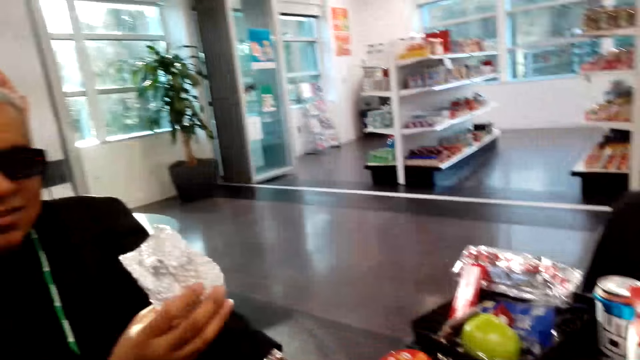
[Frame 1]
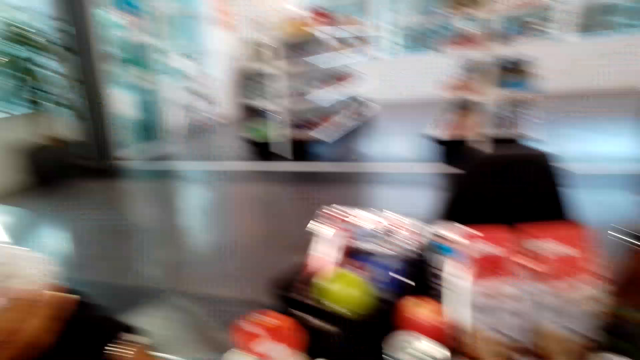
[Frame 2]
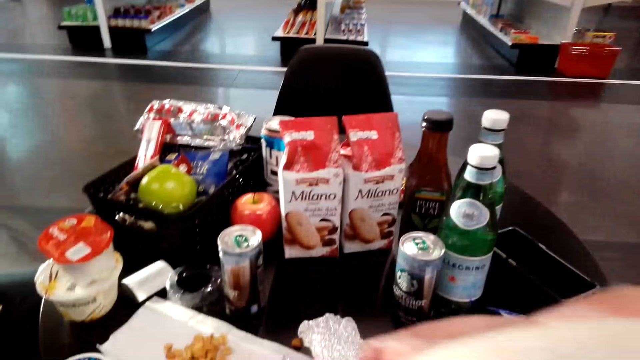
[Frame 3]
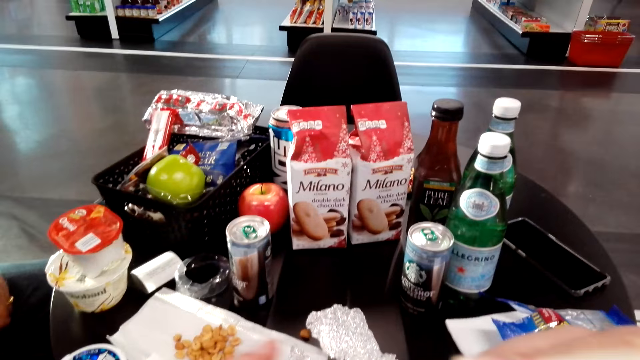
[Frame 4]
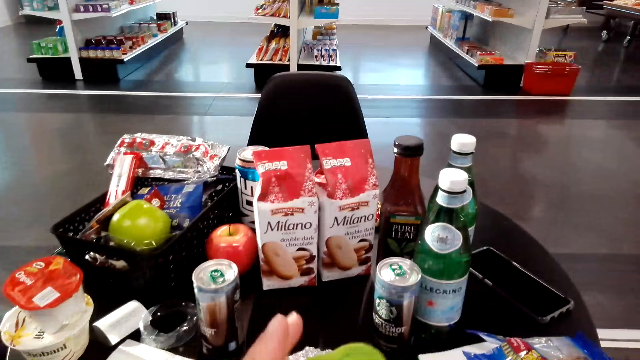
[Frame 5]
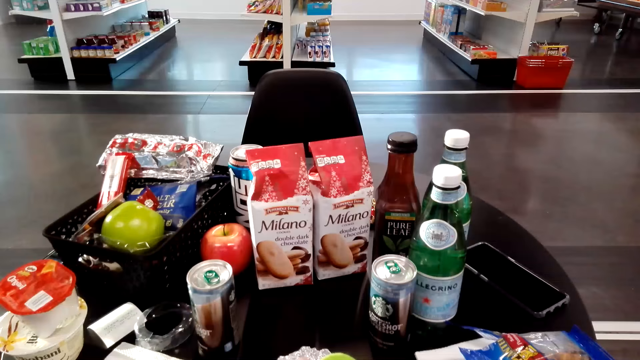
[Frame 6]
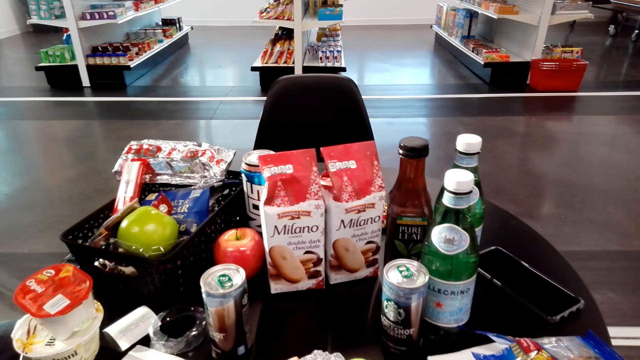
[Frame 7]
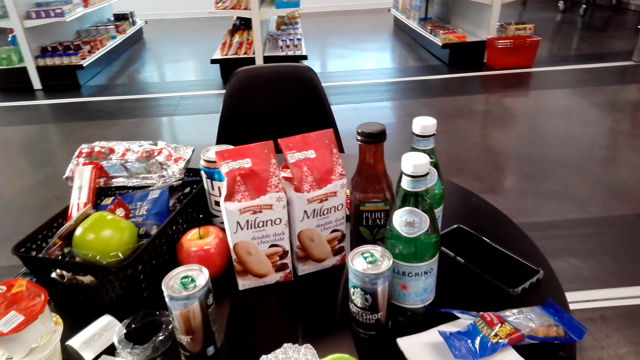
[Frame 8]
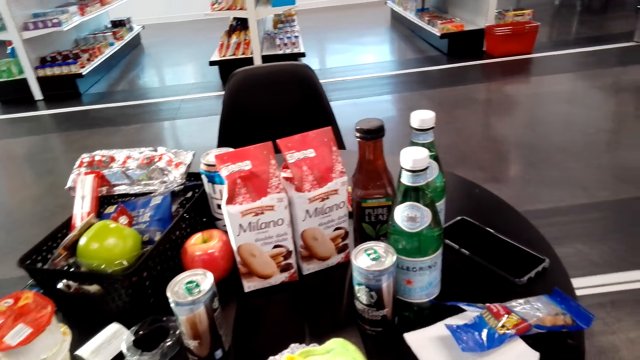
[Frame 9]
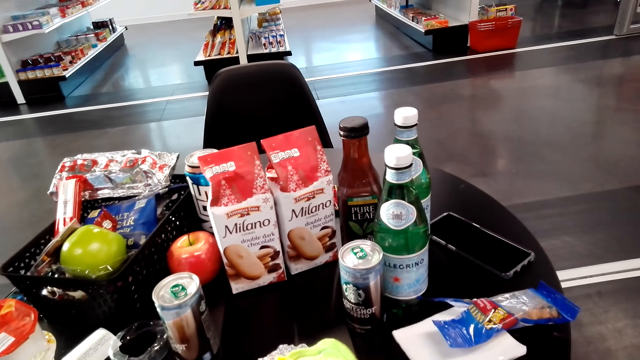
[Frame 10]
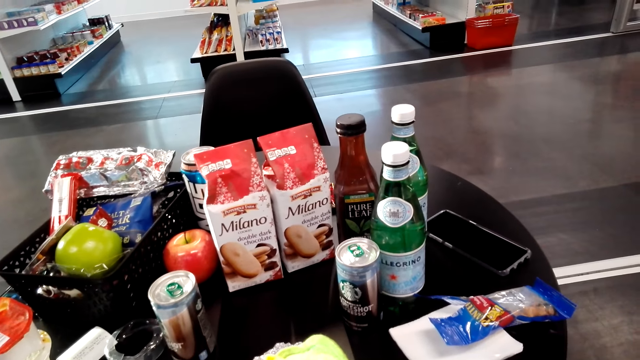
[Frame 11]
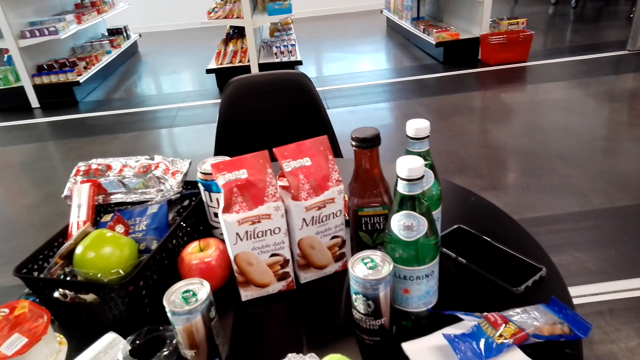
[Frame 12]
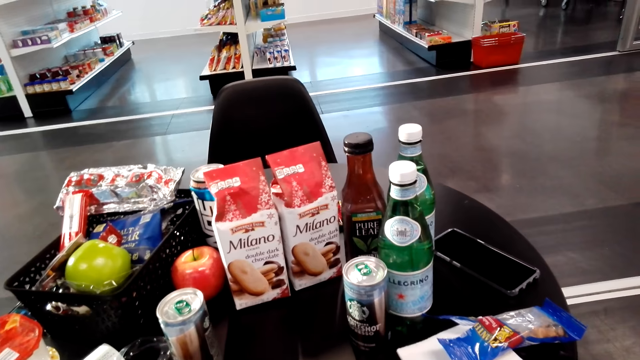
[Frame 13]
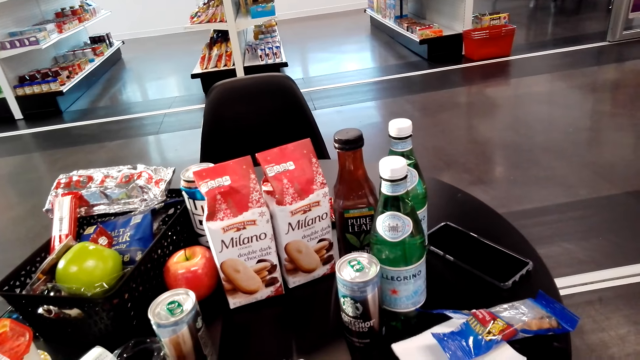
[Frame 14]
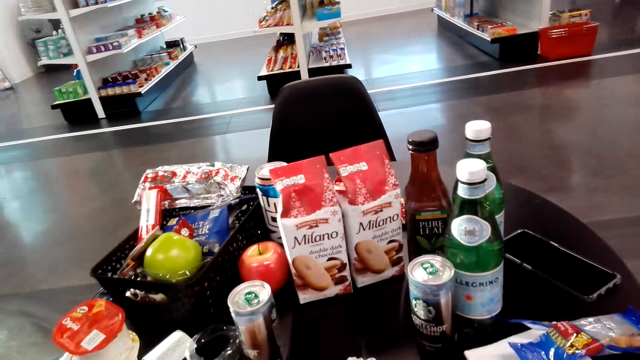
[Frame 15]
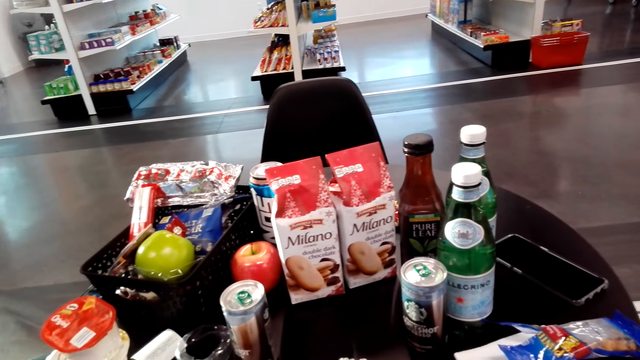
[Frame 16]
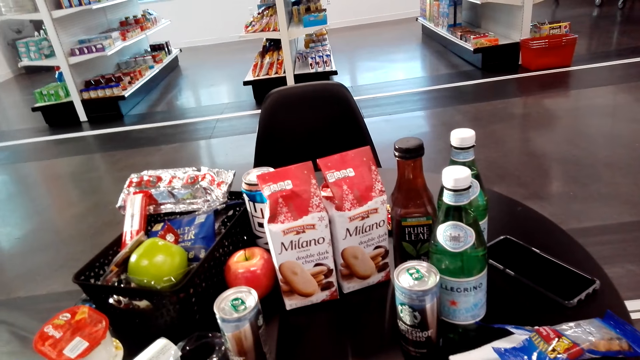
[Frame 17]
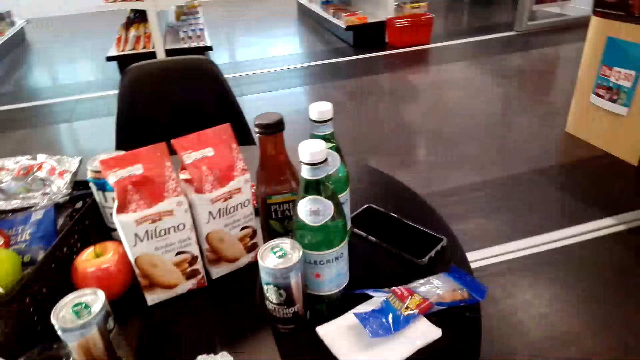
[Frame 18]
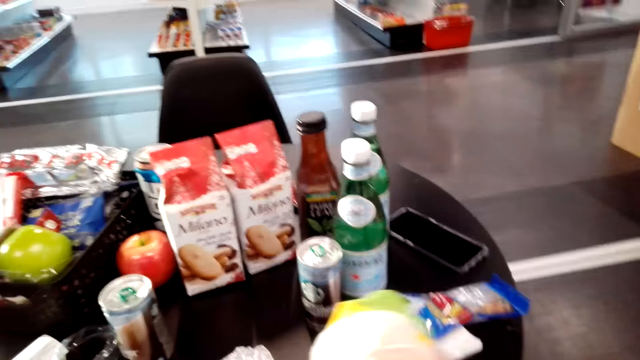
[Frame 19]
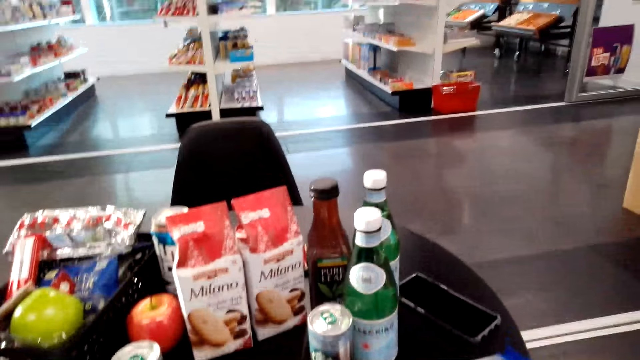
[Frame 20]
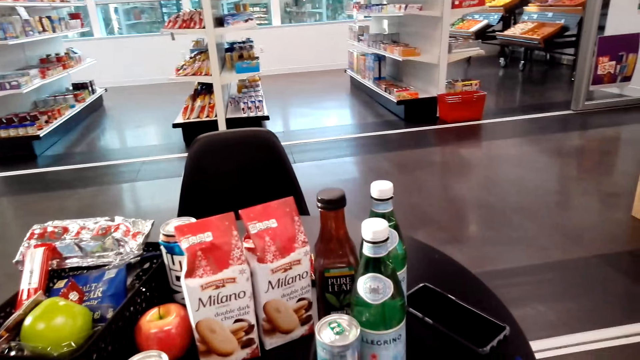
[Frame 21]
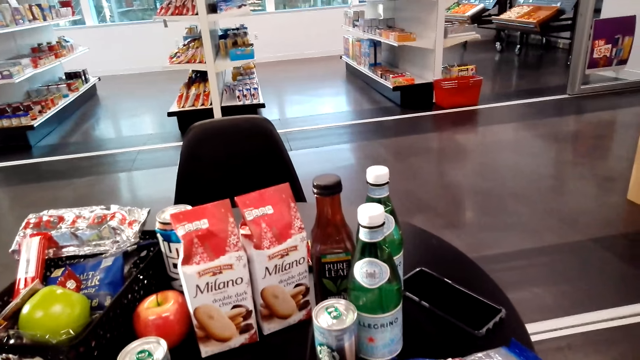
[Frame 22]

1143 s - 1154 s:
A man holds something with his hands. The camera wearer talks to the man. She holds something with her hands. She looks around. She sits on the chair on the floor.

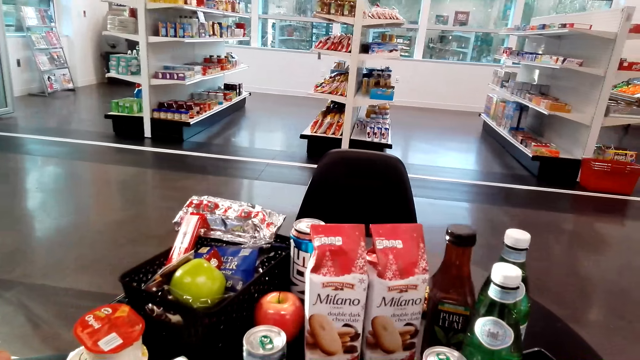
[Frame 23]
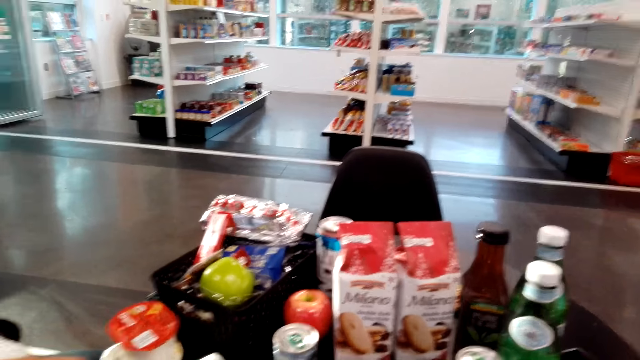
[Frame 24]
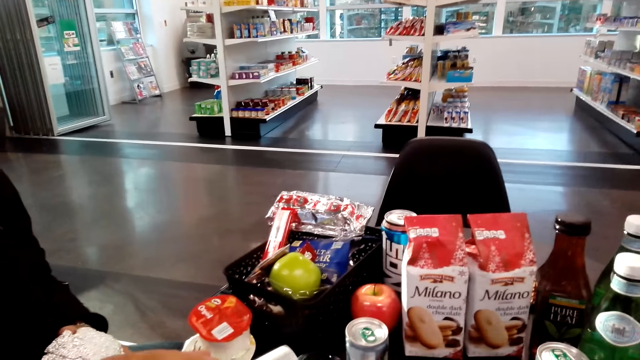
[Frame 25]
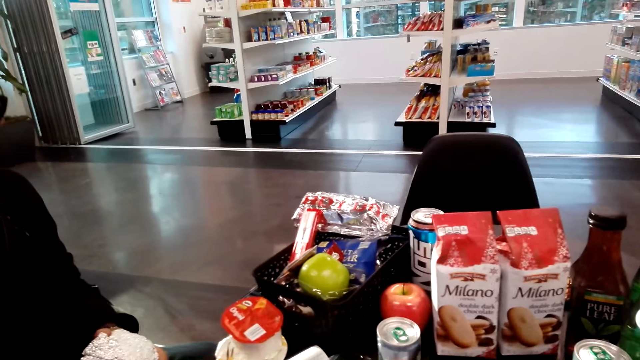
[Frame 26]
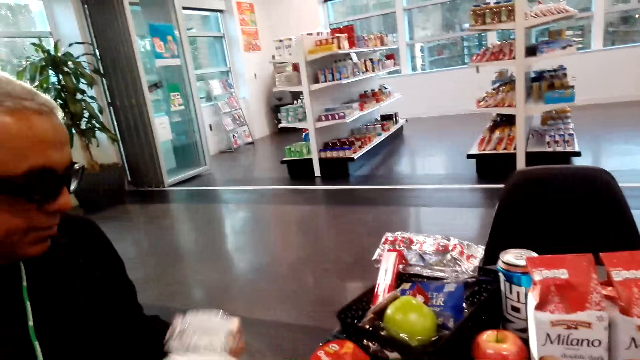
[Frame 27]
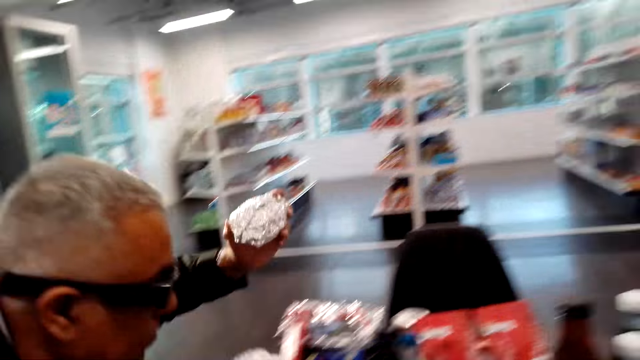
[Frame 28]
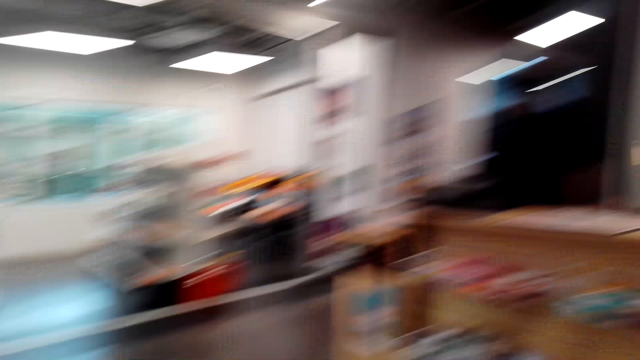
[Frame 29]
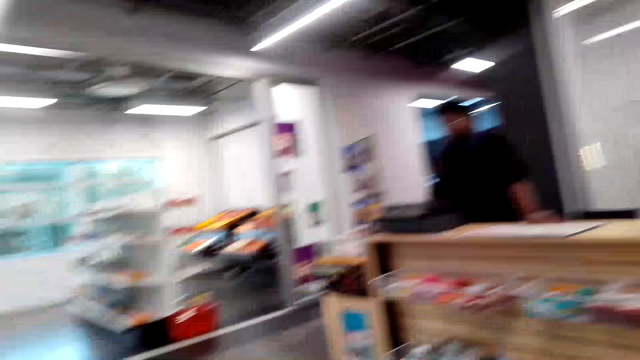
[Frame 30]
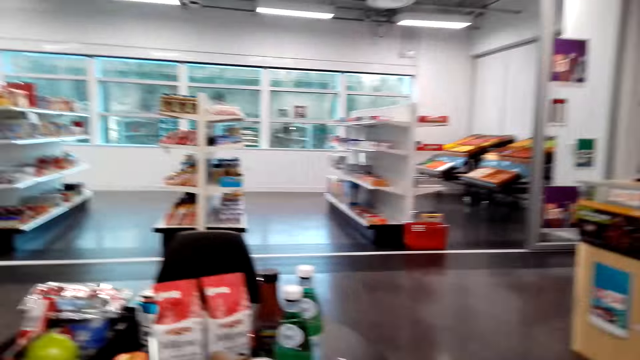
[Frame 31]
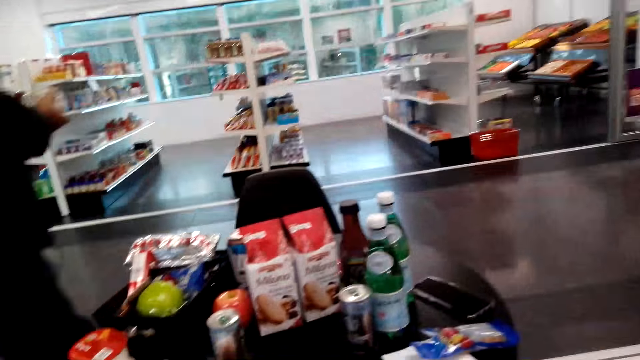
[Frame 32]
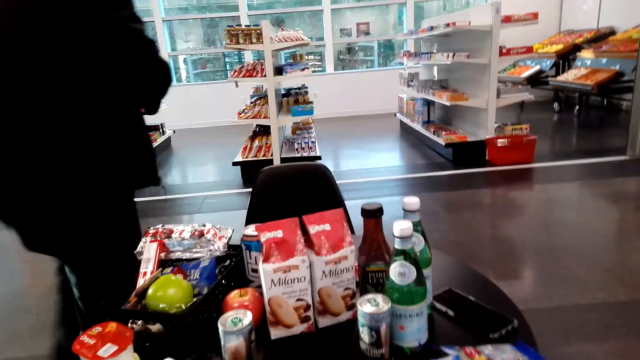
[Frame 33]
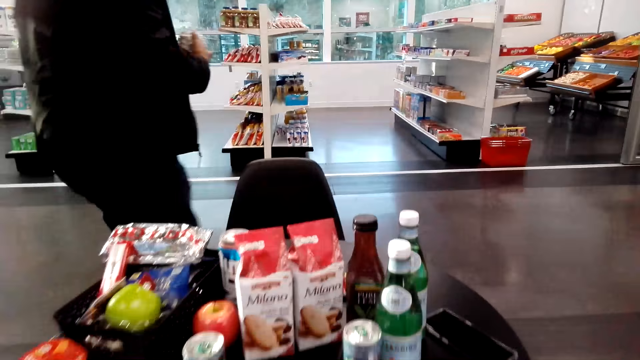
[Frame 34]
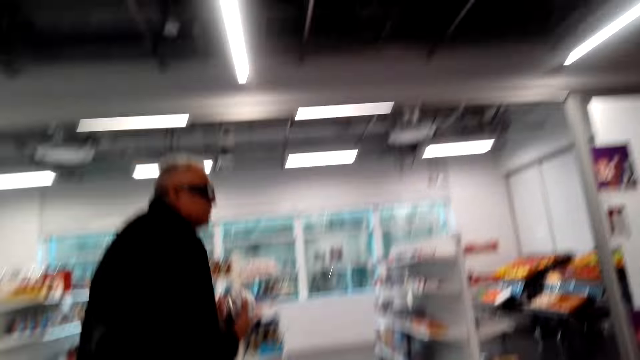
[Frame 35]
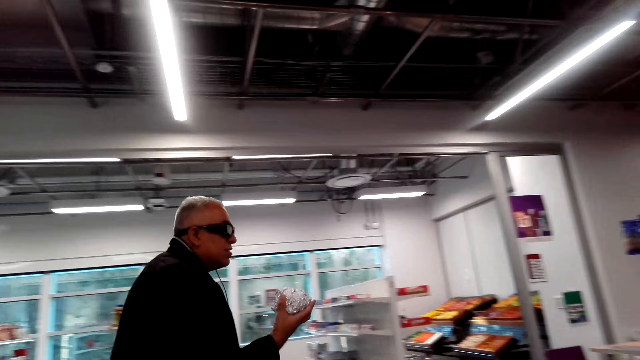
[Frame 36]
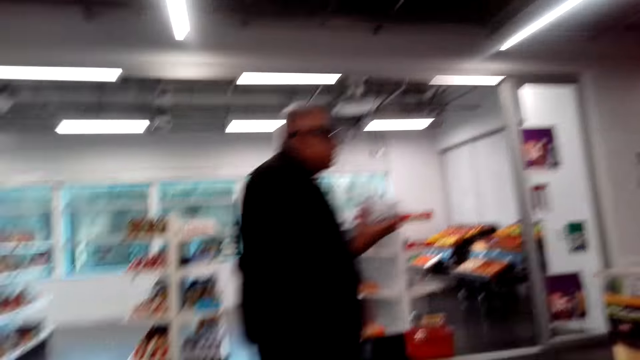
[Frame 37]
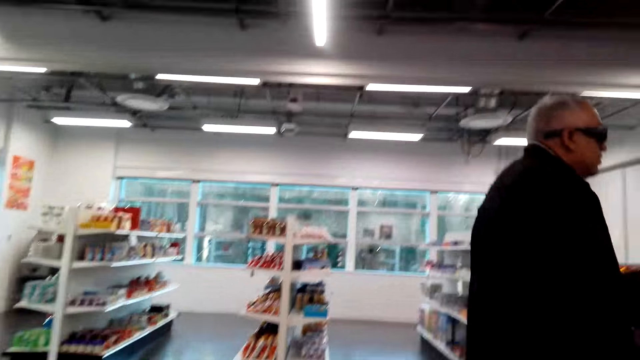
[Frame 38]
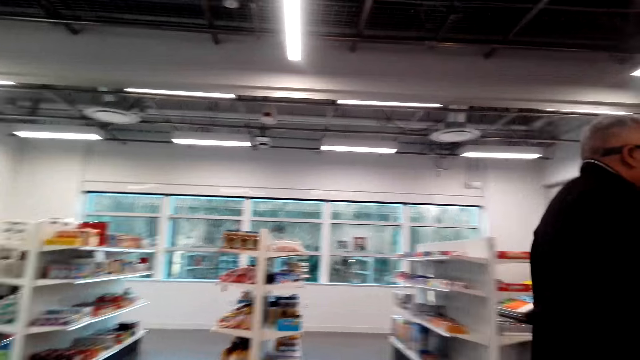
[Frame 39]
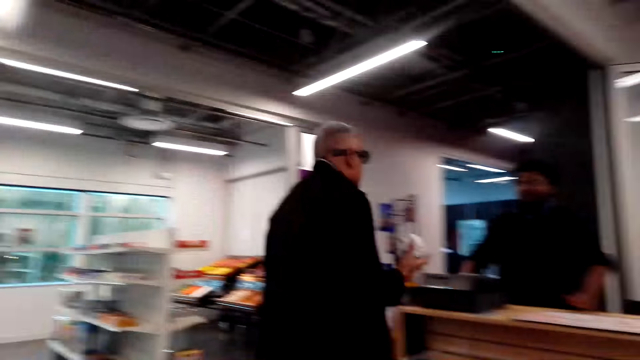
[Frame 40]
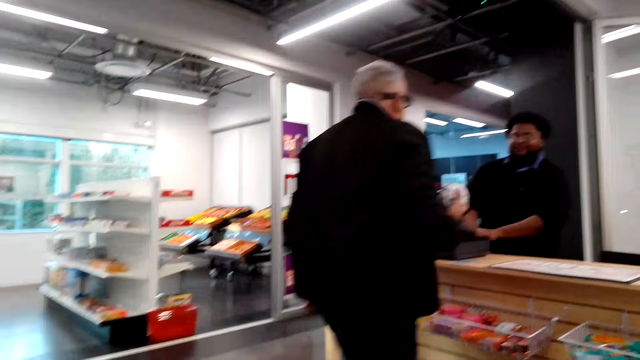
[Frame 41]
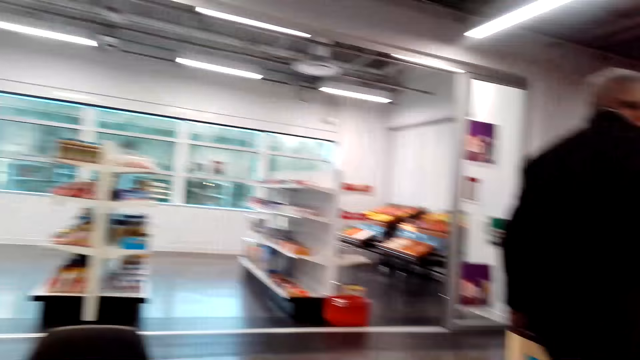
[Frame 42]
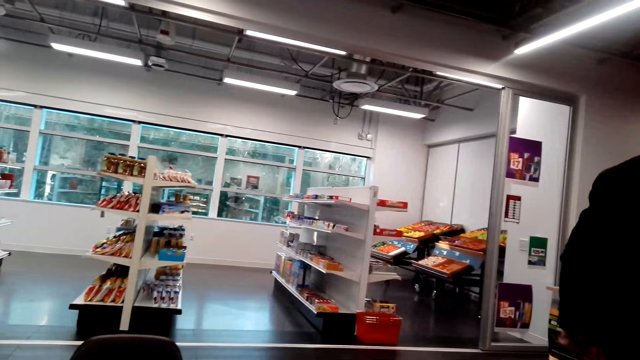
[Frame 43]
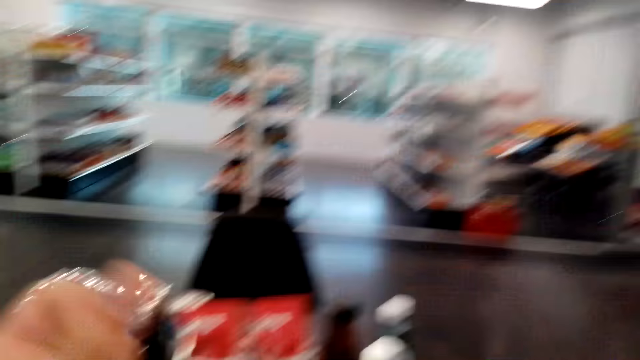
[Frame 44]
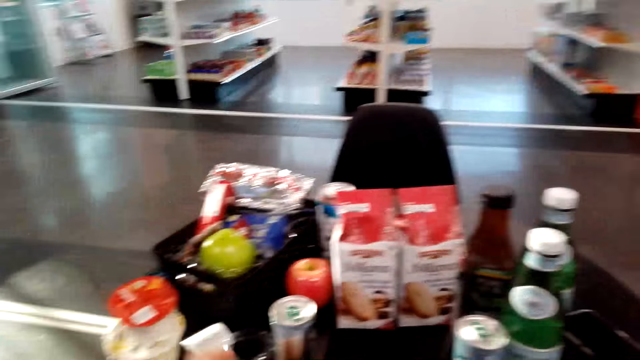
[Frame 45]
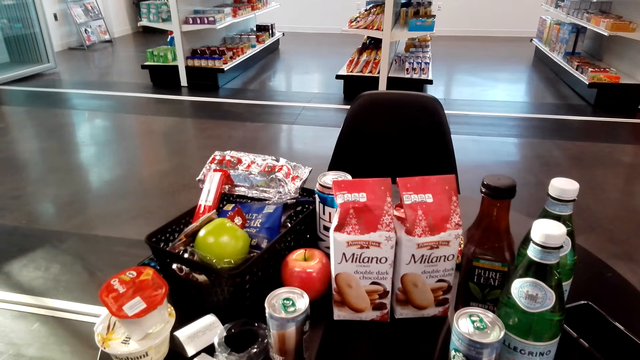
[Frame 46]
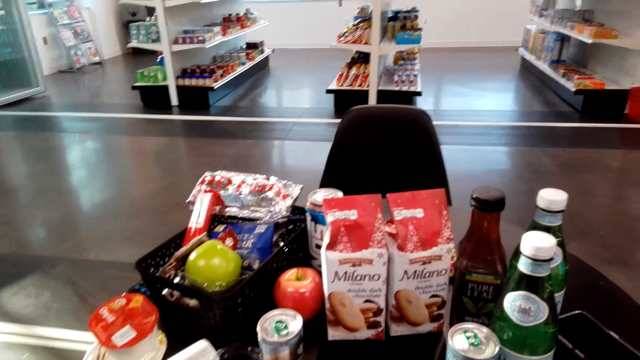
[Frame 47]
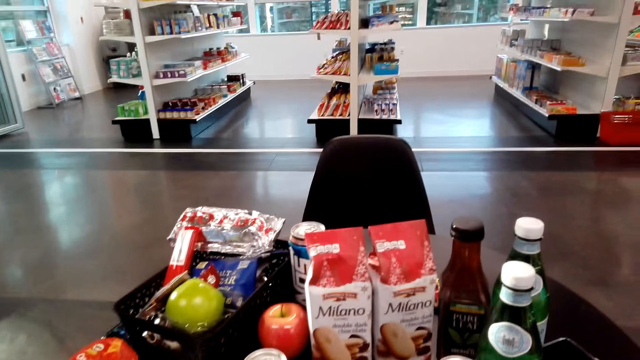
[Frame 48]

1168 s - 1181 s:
A man sits on the chair on the floor. The camera wearer talks to the man. The man stands up and walks on the floor. Another man stands on the floor. The camera wearer looks around. The first man stands on the floor. The camera wearer sits on the chair on the floor.
